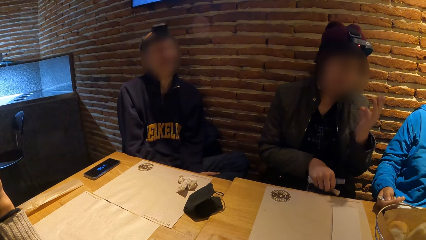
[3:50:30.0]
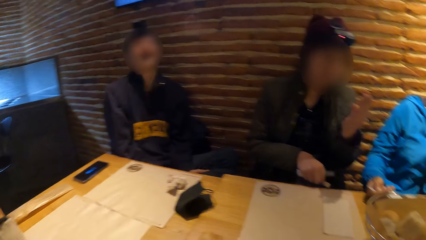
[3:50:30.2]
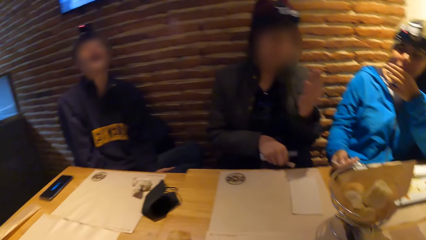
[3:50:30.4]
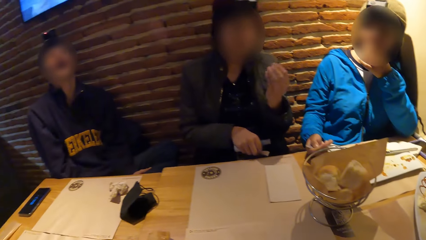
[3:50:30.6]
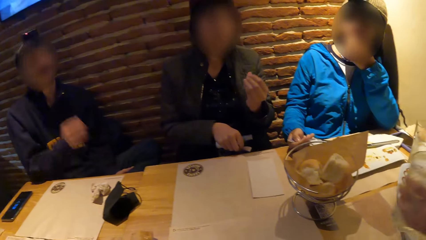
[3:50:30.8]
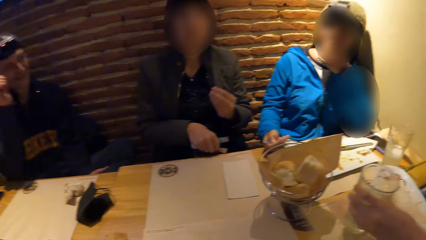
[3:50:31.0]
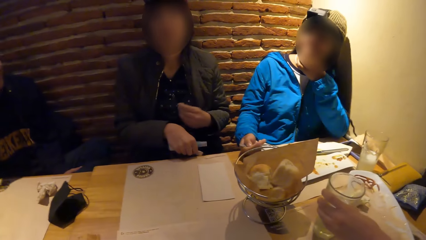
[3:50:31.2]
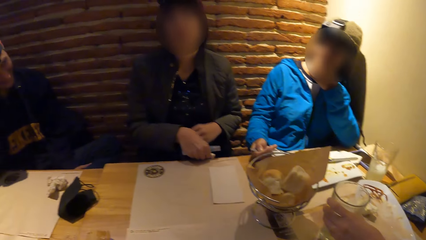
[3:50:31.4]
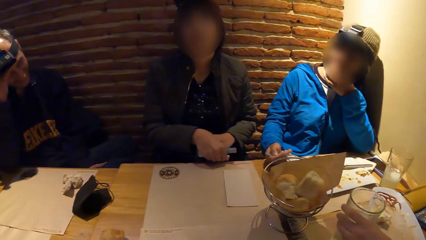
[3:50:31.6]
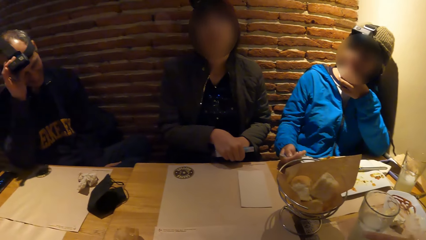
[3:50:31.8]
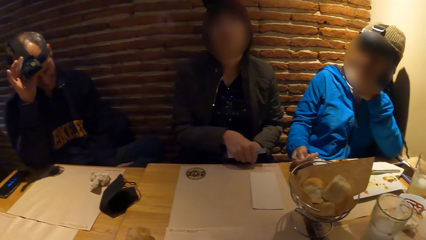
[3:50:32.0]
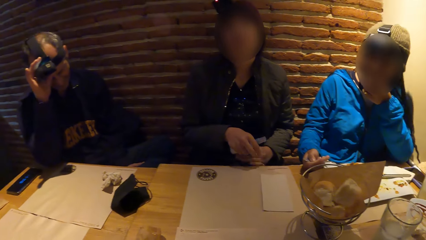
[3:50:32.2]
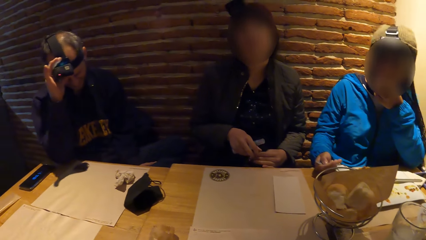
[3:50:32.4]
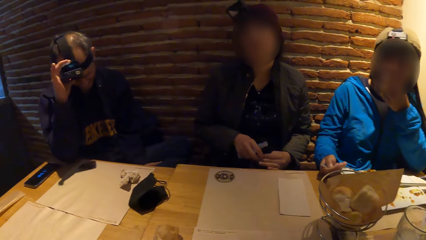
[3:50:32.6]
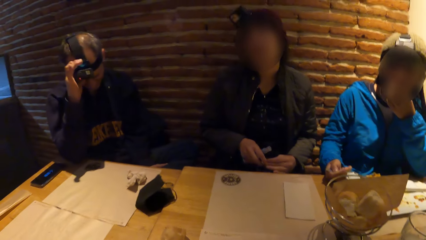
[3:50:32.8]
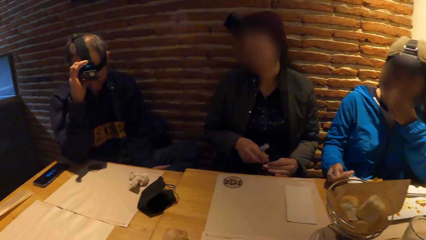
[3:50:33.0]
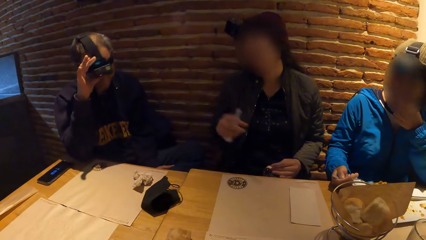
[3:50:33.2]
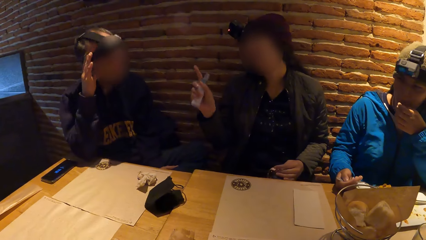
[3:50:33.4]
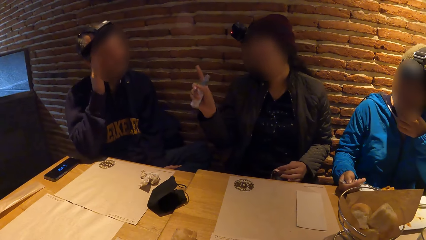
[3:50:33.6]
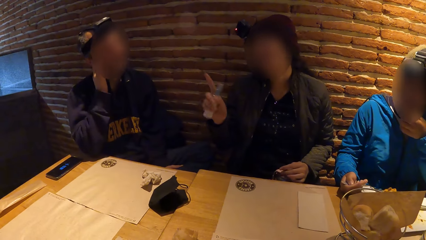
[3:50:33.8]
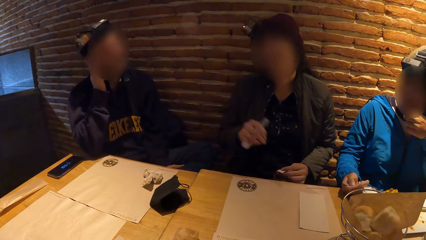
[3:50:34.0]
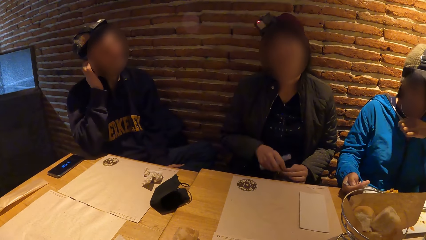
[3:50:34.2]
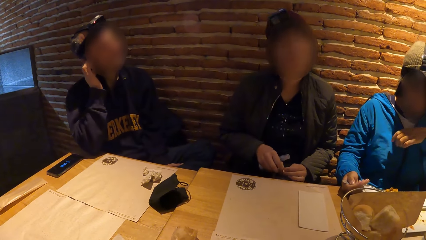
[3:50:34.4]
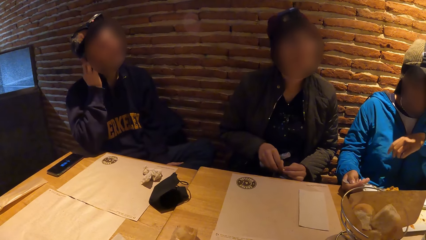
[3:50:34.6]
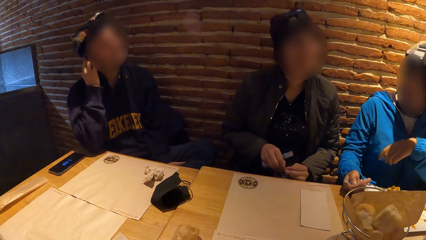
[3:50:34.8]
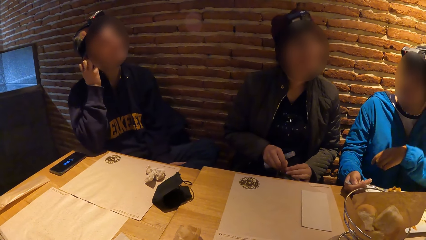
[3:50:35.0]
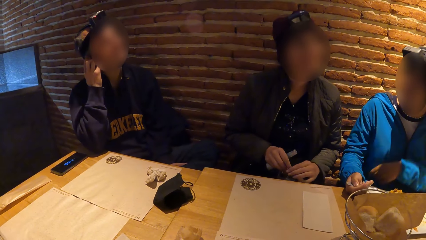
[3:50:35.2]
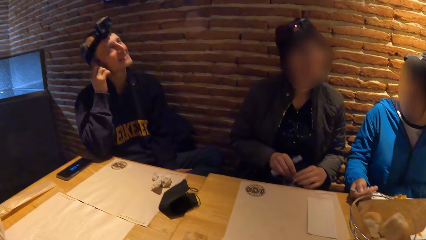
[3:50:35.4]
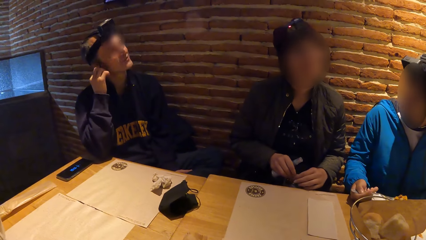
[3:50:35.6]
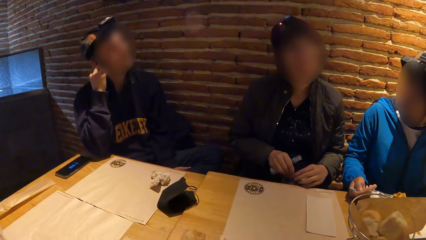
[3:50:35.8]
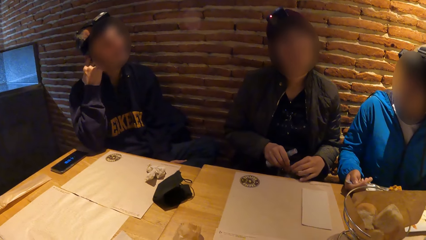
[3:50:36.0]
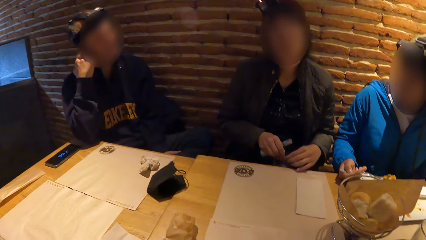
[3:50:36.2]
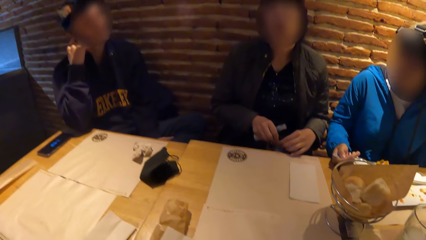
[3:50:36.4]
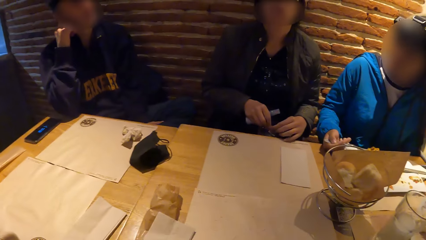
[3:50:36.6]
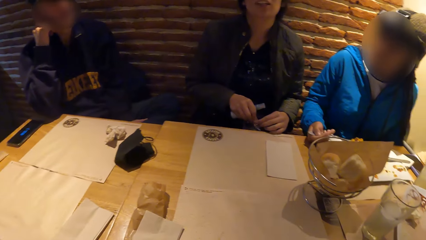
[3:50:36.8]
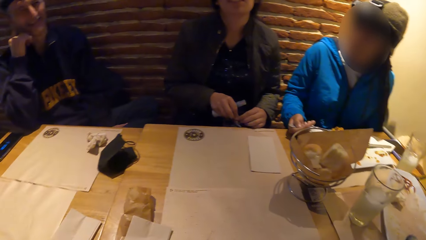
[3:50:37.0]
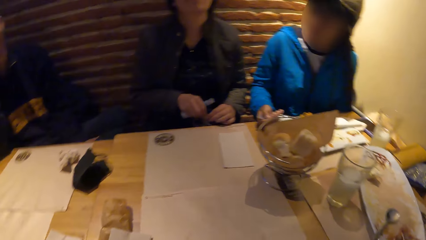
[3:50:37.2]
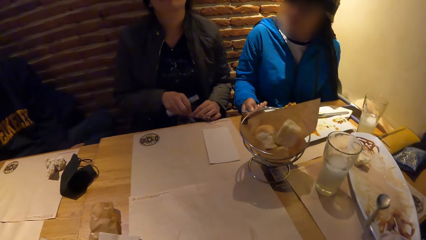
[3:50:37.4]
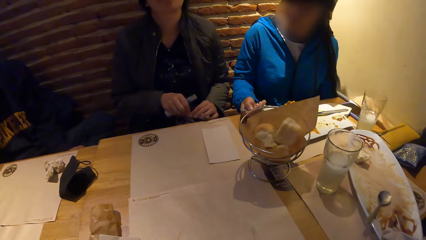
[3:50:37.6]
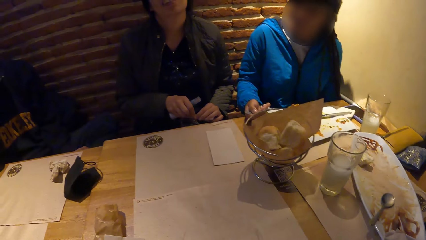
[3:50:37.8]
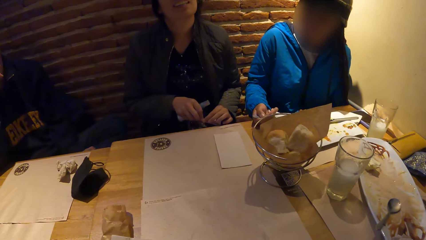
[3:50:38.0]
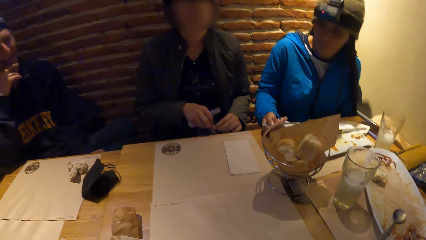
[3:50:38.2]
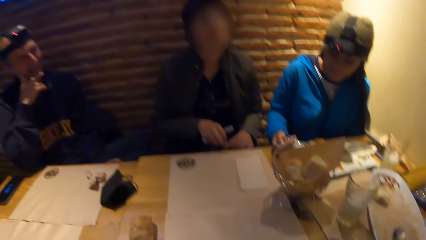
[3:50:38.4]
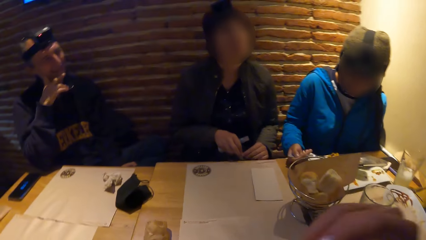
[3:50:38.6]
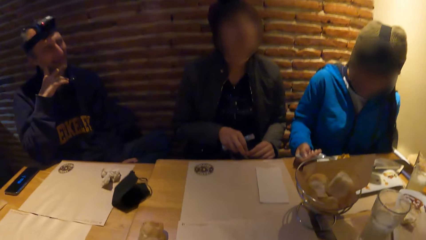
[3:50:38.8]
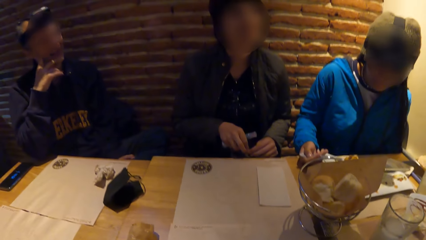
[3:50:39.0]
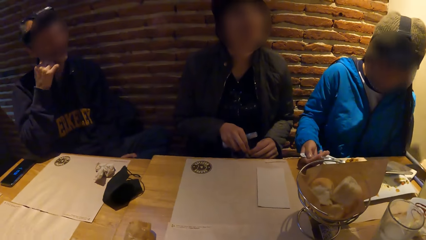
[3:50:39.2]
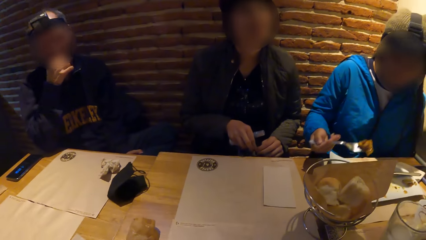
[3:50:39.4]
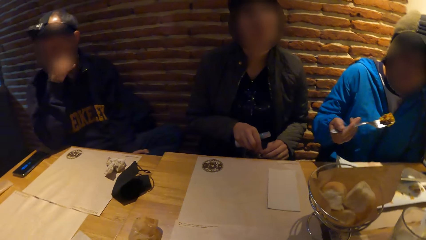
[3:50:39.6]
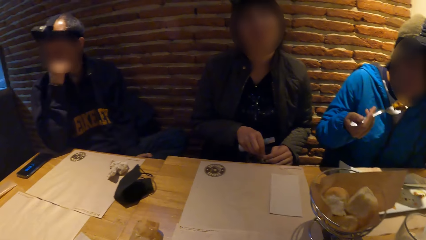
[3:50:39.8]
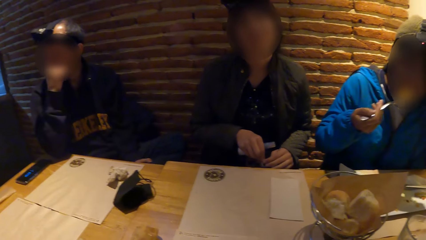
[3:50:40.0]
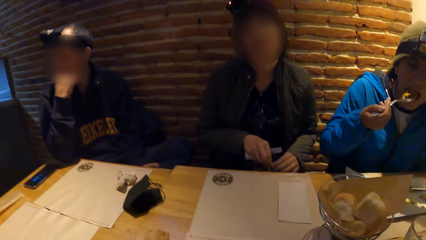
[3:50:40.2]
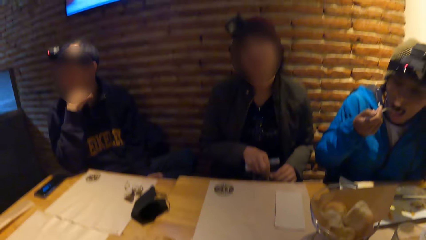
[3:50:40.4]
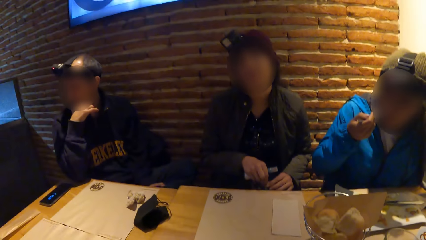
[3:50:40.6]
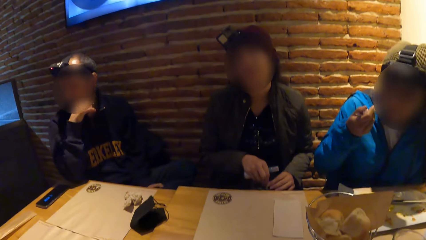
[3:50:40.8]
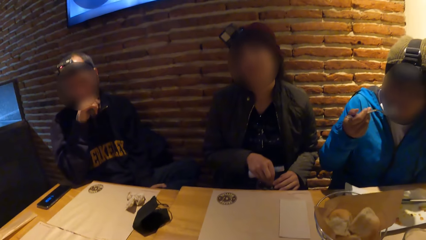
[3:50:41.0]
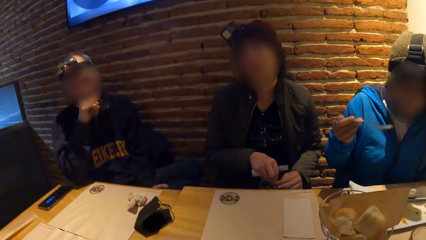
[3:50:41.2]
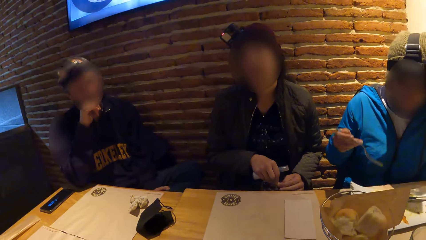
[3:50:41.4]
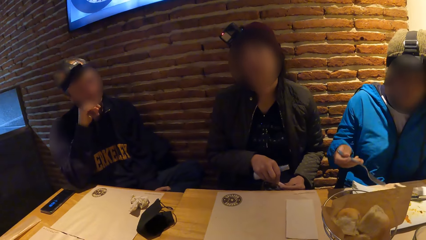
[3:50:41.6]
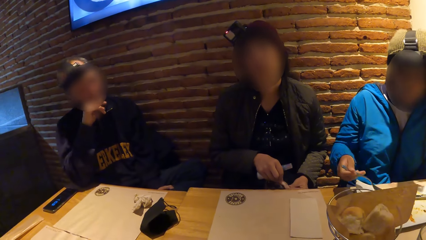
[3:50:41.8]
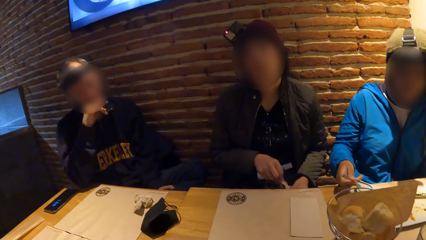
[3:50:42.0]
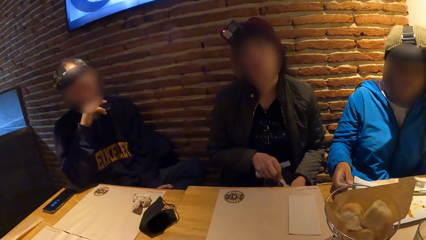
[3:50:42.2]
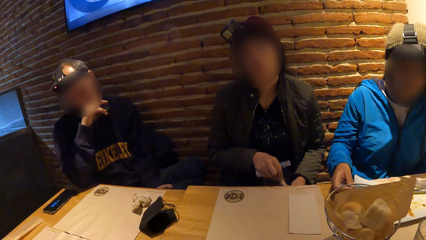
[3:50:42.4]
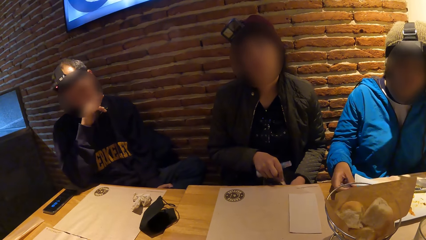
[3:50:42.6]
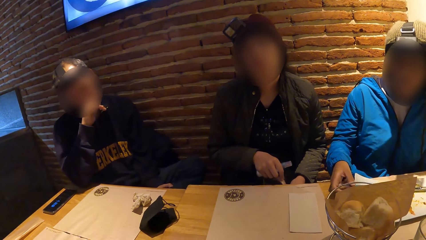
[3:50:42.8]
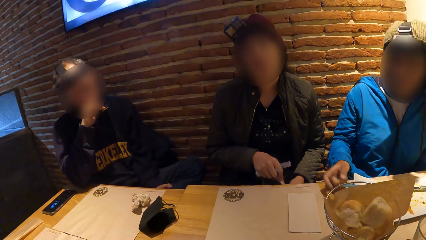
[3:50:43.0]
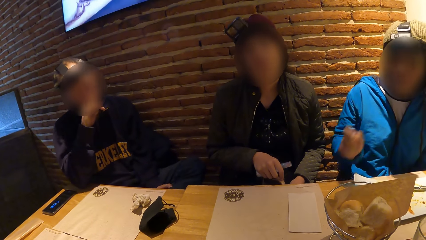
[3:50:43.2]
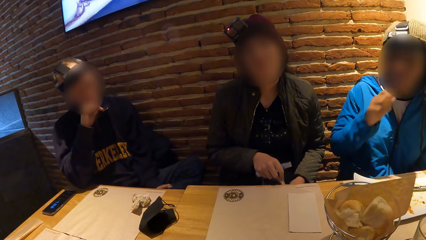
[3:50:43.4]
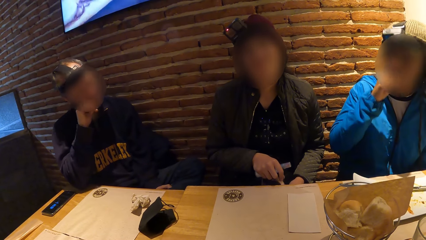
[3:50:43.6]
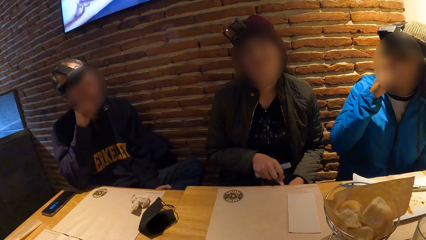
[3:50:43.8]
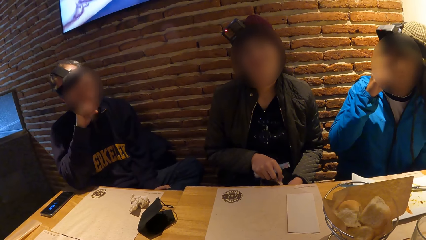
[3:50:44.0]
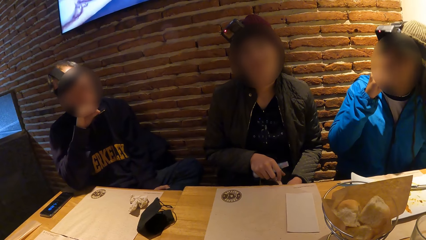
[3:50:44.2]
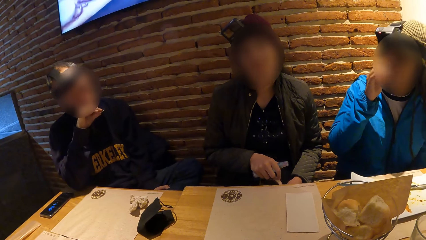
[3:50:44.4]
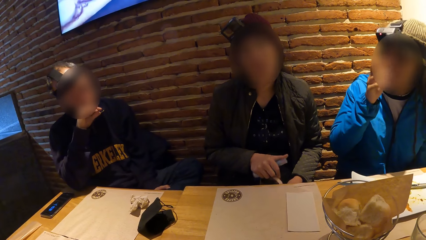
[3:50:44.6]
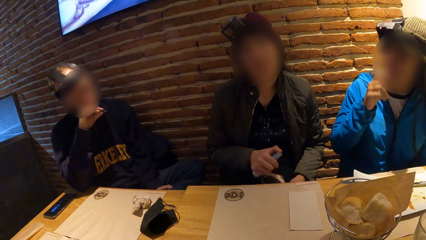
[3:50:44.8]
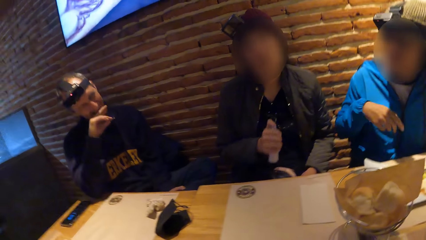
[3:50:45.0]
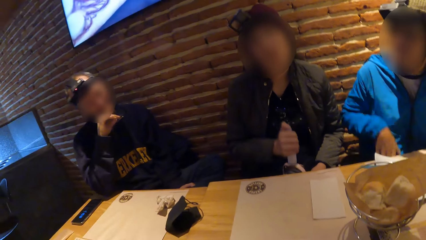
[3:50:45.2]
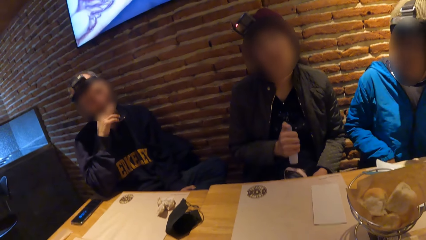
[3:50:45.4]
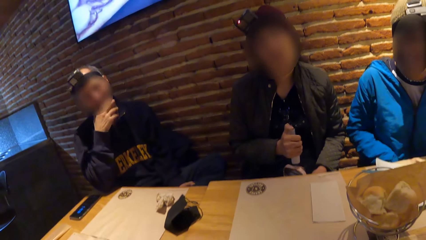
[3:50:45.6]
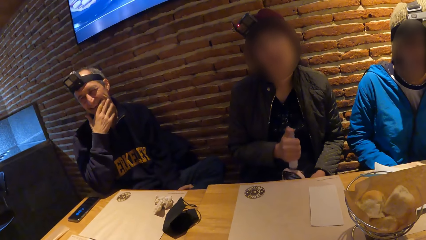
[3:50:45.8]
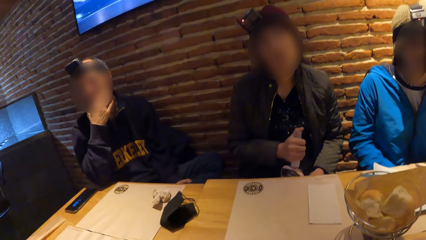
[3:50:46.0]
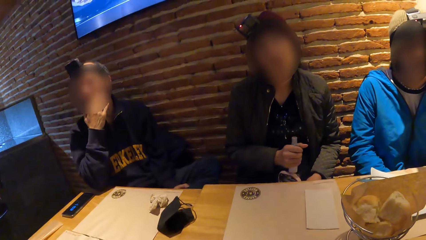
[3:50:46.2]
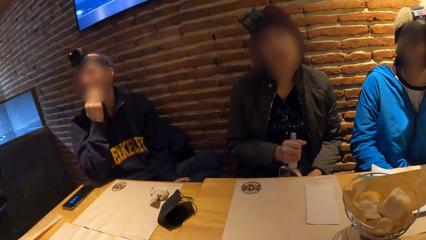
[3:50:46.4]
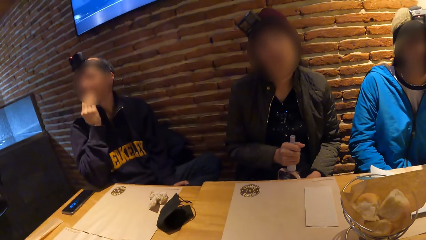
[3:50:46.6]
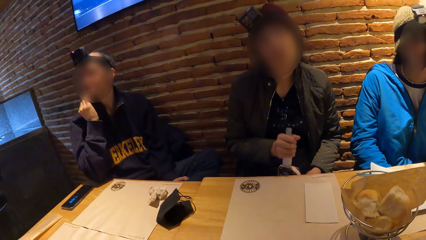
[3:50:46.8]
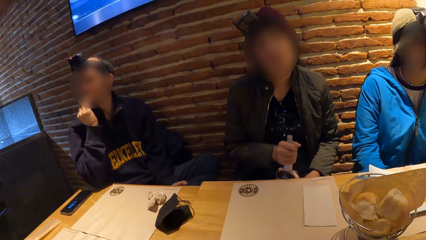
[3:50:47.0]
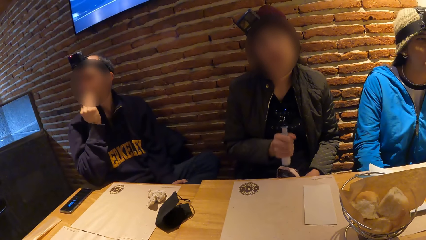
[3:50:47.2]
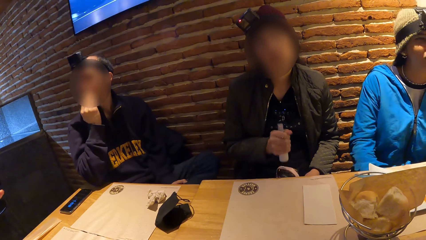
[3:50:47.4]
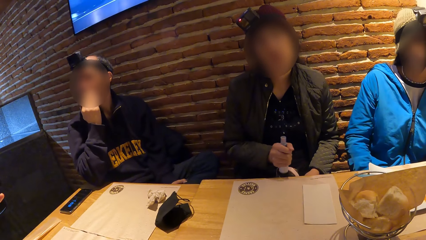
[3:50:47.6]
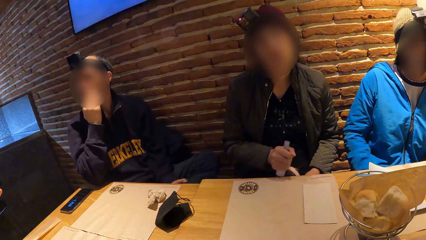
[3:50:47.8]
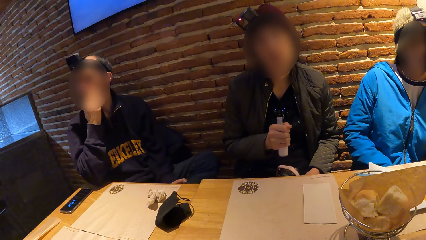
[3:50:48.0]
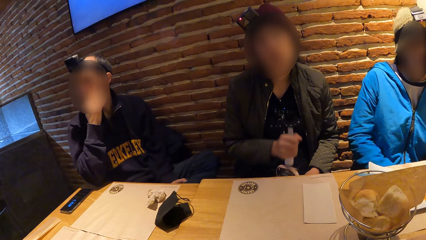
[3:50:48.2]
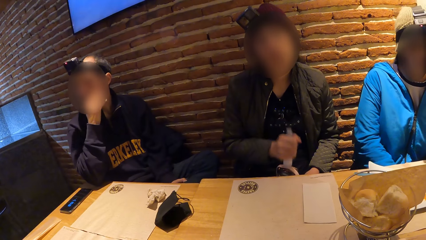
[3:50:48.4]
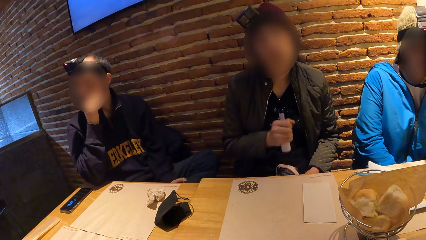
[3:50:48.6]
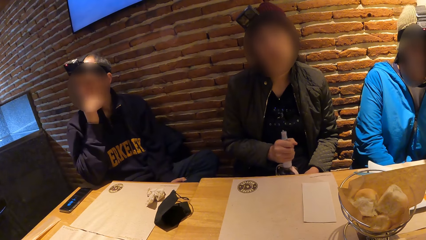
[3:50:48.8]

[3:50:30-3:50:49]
A woman moves the hand. The woman places a glass cup in her left hand on the tablemat on the table. A man adjusts a camera on his head with his left hand. The man touches his right ear with his right hand. Another woman moves the hand. The other woman places her left hand on her lap. The camera wearer looks around. She lifts her right hand towards her face. The other woman eats the piece of chicken on the fork in her right hand. The other woman drops the fork in her right hand on the plate on the tablemat on the table. The other woman touches her mouth with her right hand. A third woman taps the purse on her lap with the spray bottle in her right hand. The second woman moves the hand. The first woman moves the hand.
